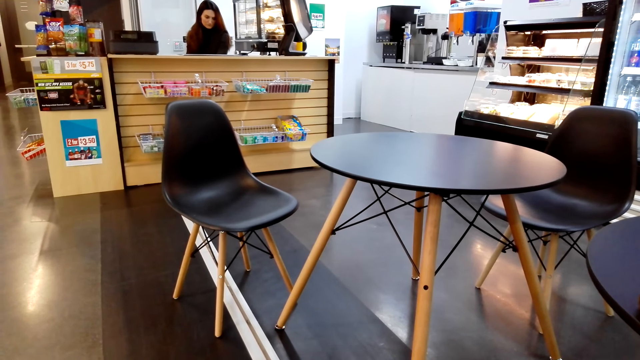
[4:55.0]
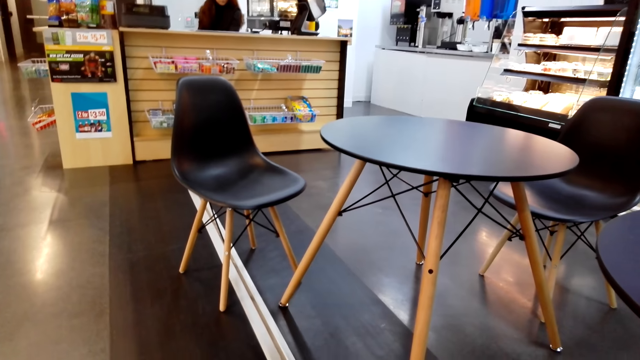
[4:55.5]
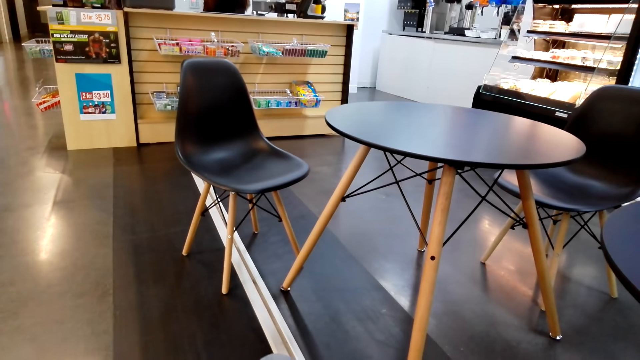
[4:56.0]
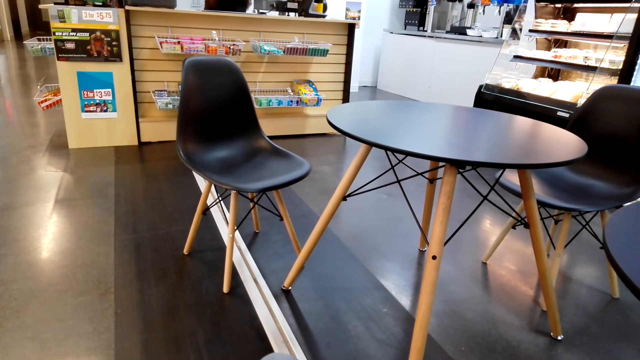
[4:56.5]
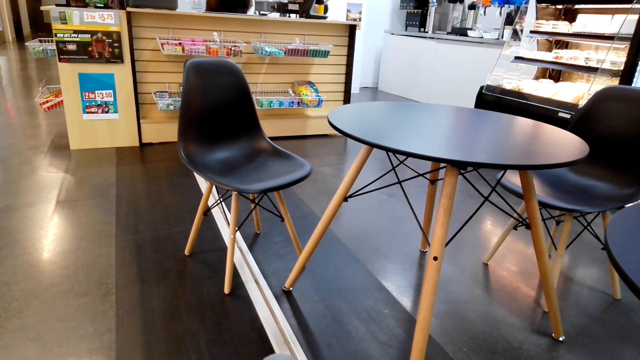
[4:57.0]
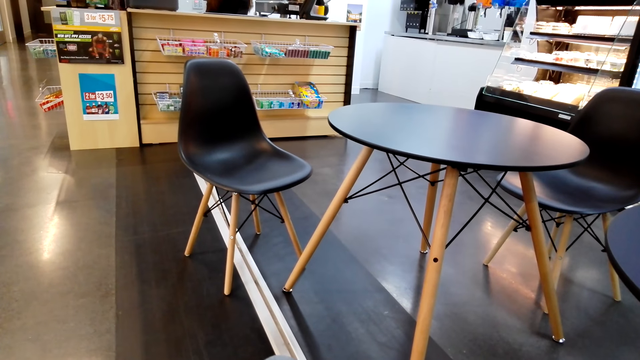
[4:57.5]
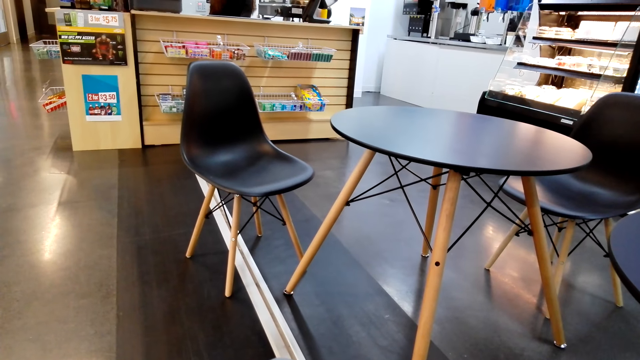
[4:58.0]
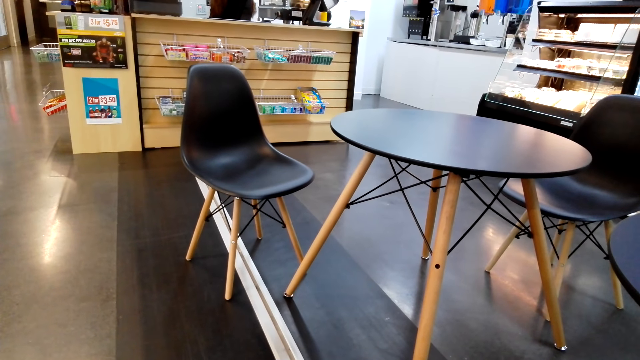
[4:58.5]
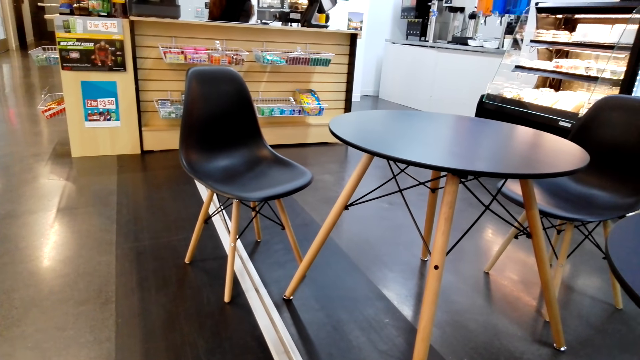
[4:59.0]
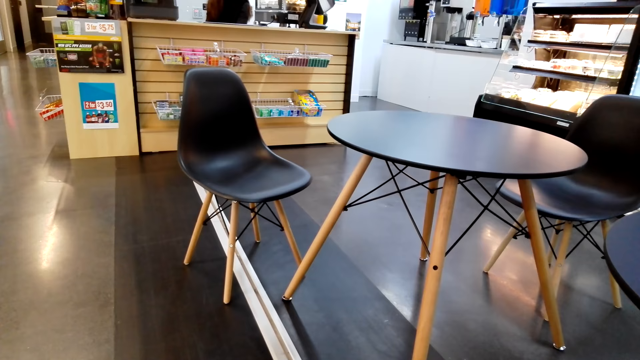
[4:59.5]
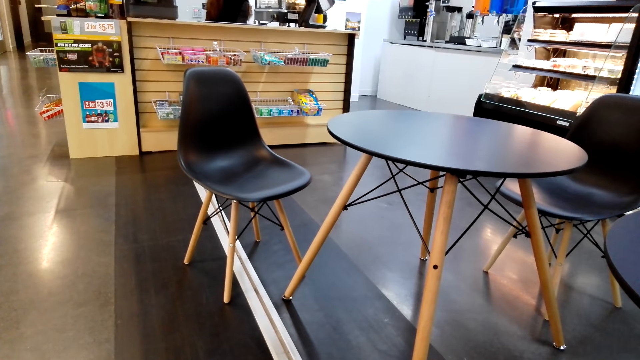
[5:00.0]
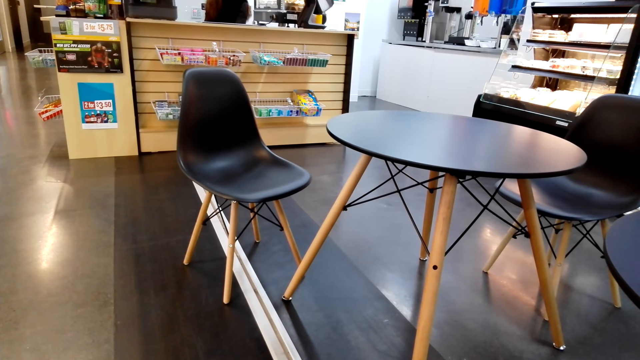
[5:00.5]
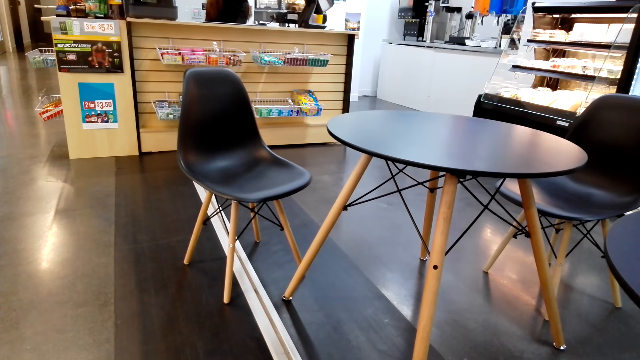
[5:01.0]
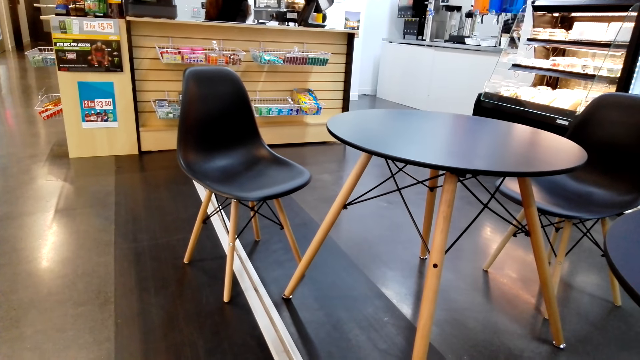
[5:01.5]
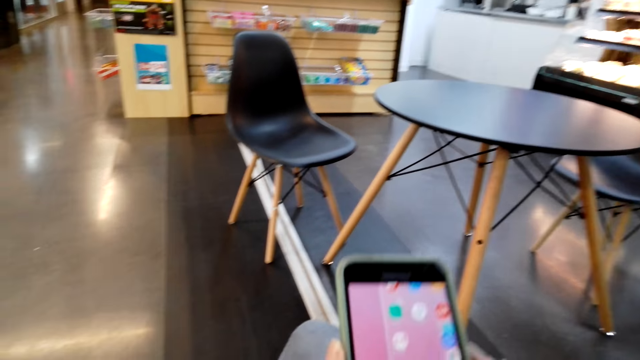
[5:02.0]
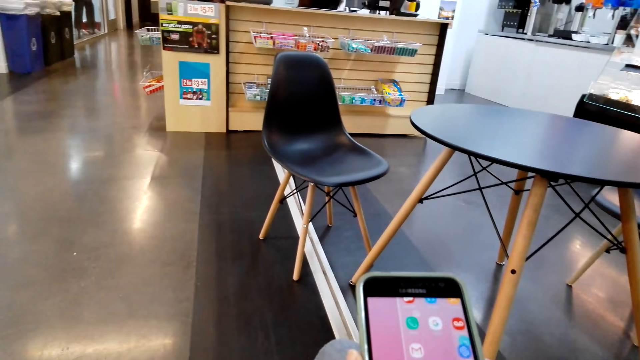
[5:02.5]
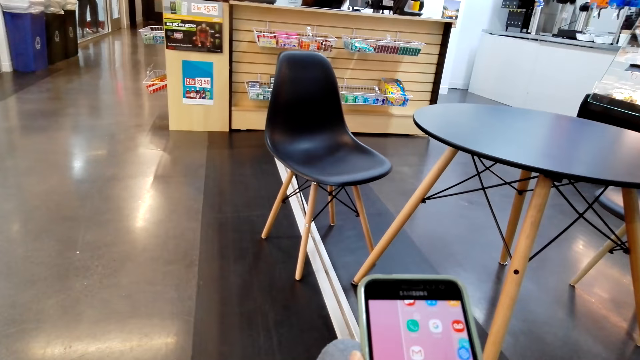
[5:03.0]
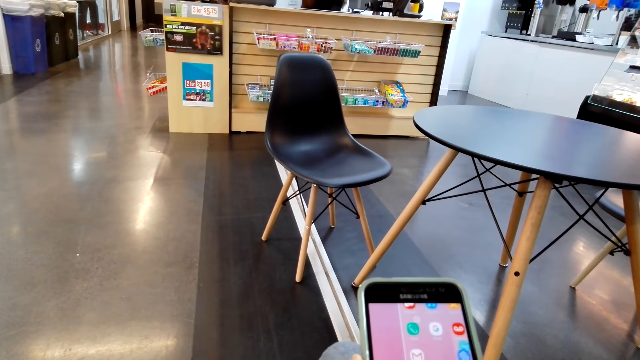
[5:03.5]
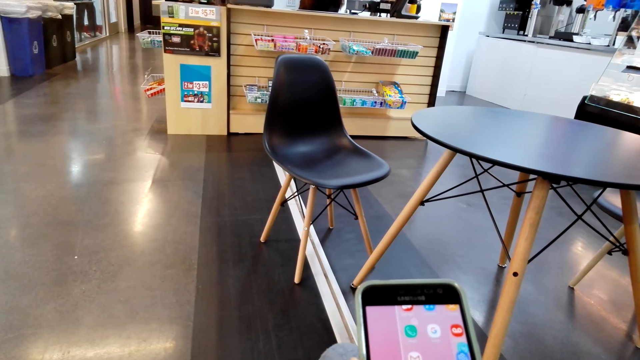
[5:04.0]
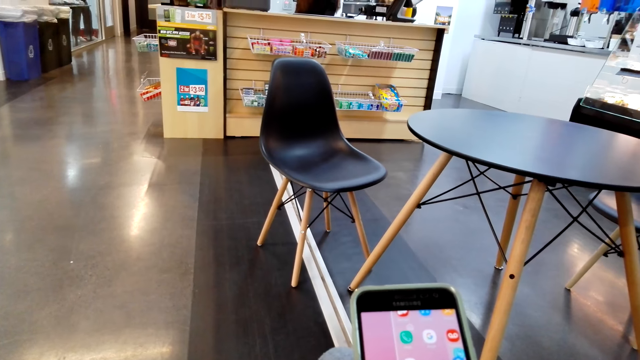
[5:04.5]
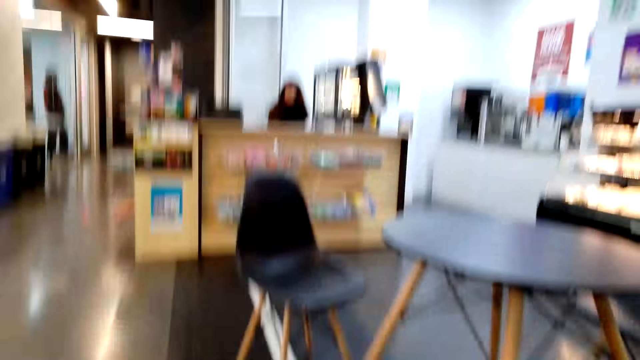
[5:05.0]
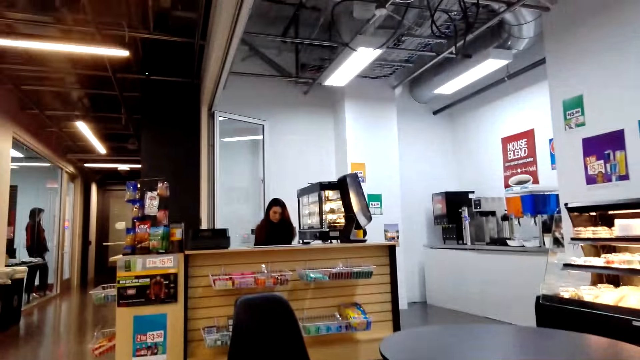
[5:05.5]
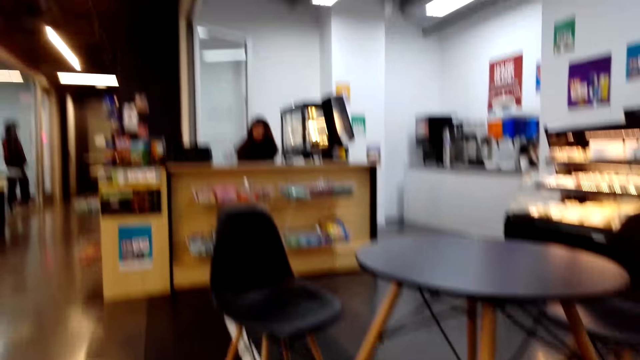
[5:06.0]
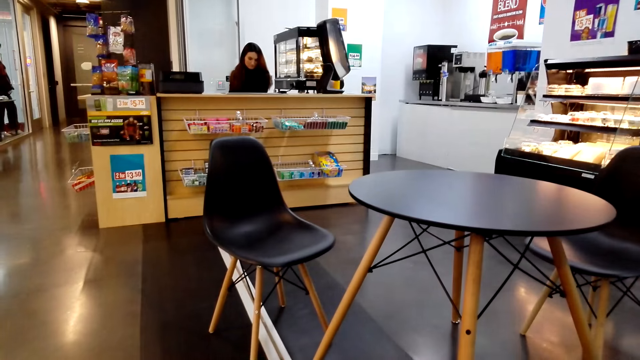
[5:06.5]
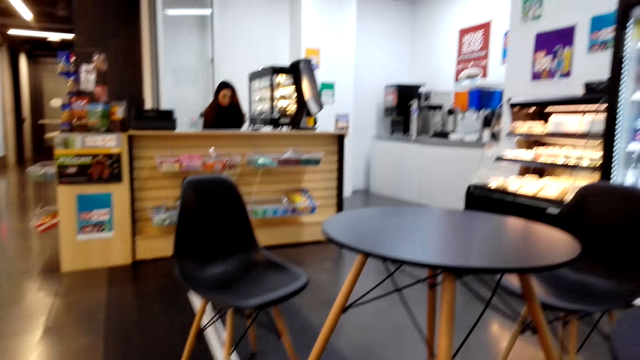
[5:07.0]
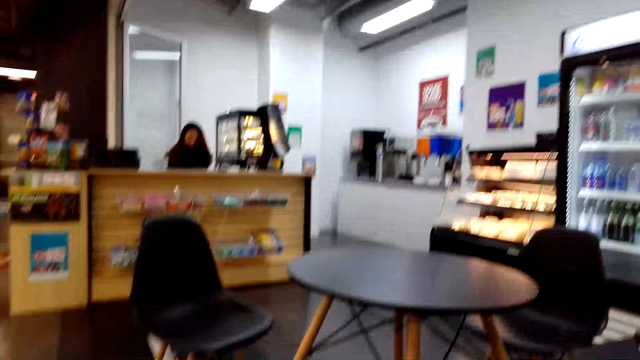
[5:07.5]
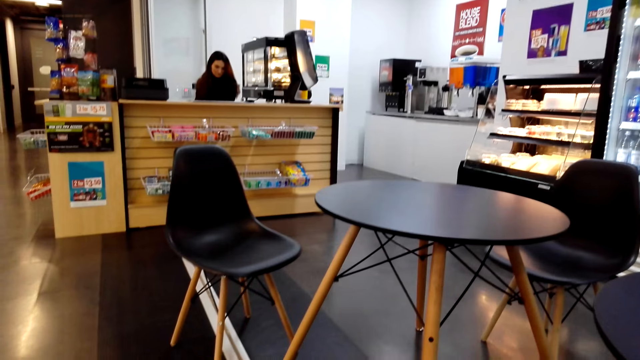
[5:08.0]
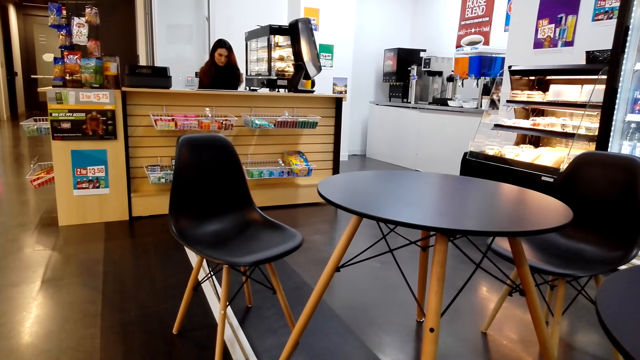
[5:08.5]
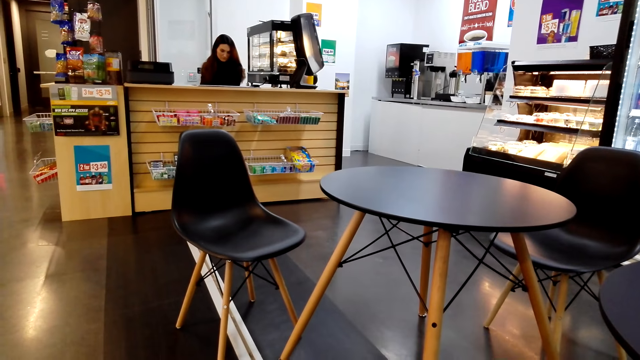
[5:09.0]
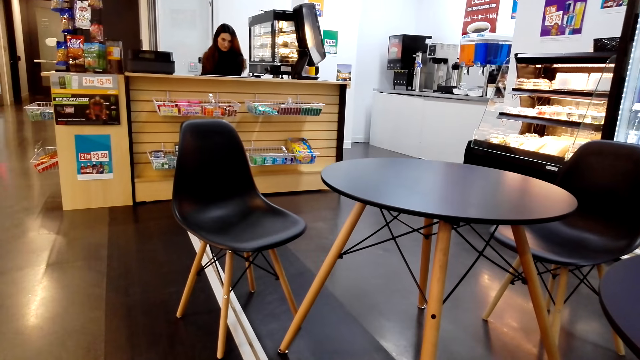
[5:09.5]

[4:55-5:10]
The camera wearer checks their phone. They stare around.

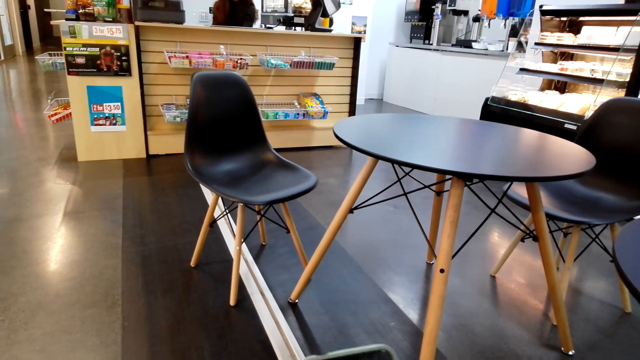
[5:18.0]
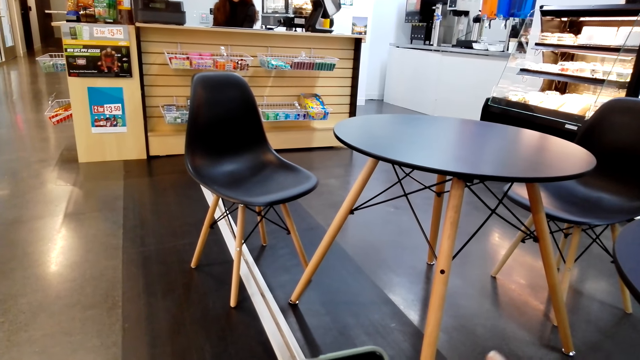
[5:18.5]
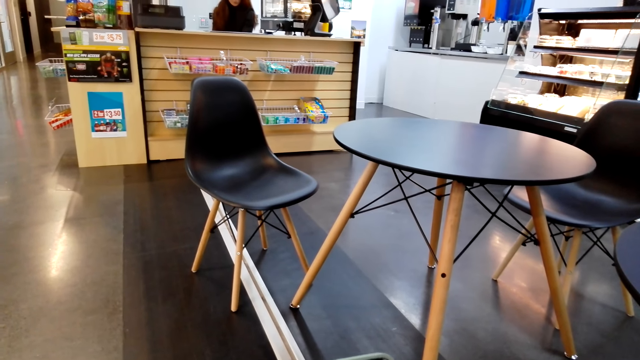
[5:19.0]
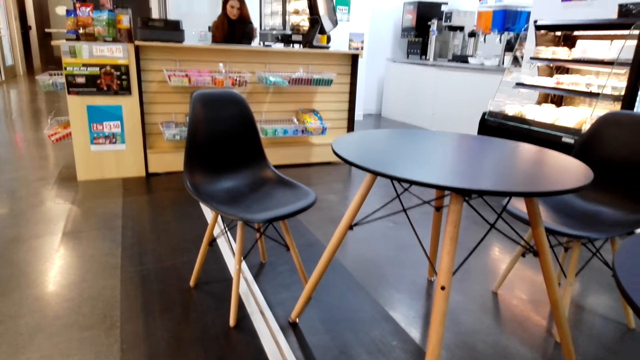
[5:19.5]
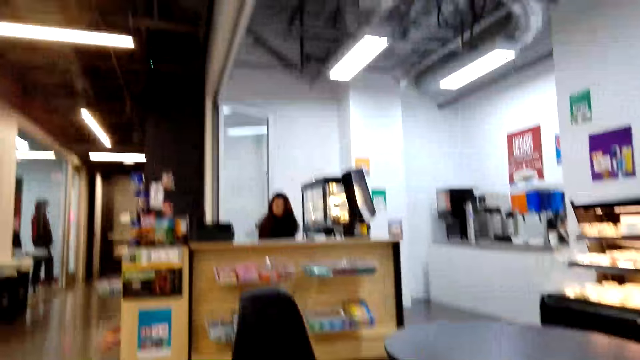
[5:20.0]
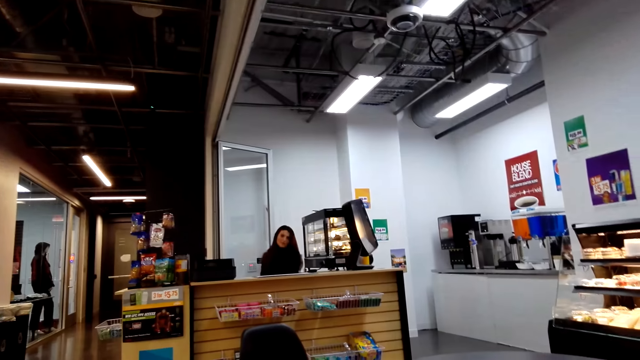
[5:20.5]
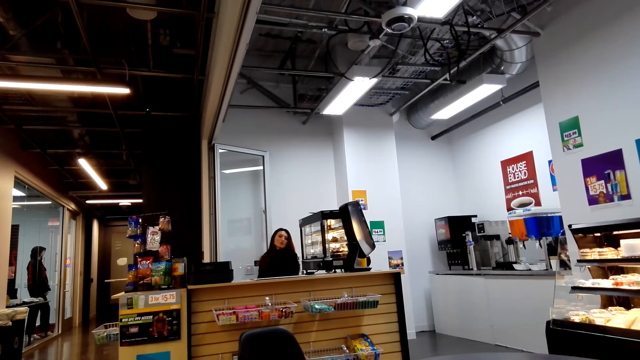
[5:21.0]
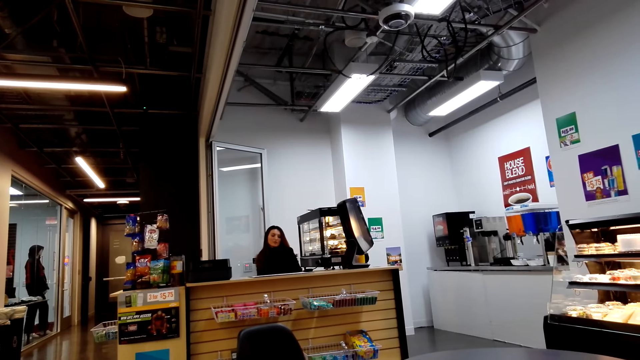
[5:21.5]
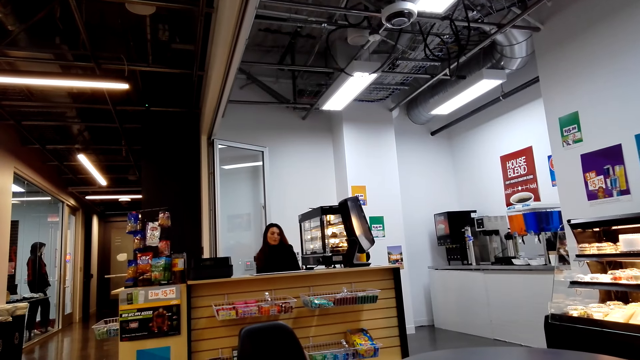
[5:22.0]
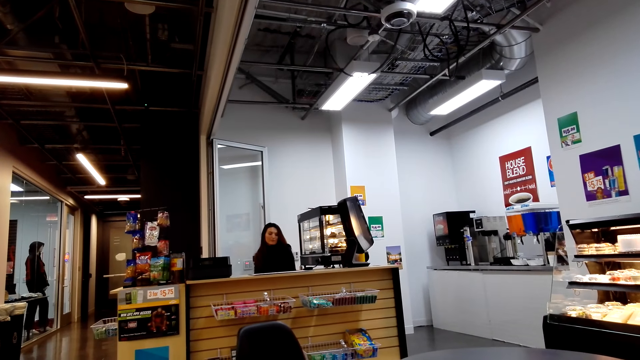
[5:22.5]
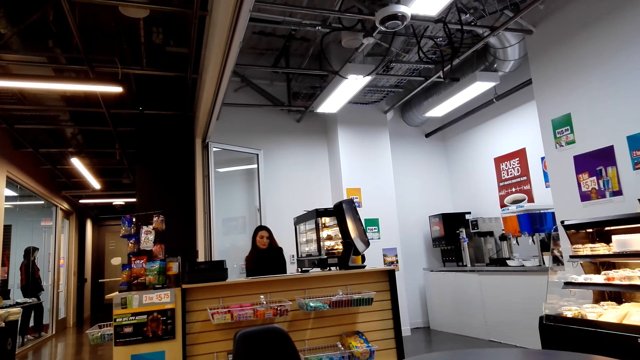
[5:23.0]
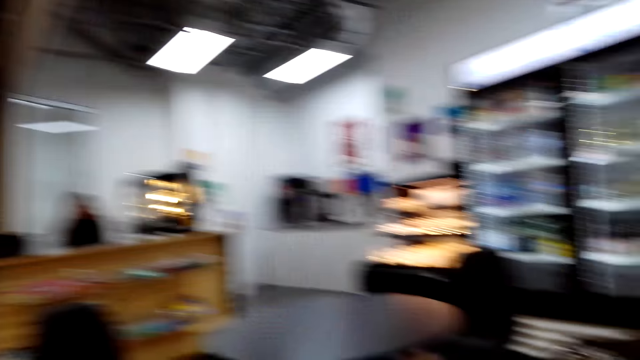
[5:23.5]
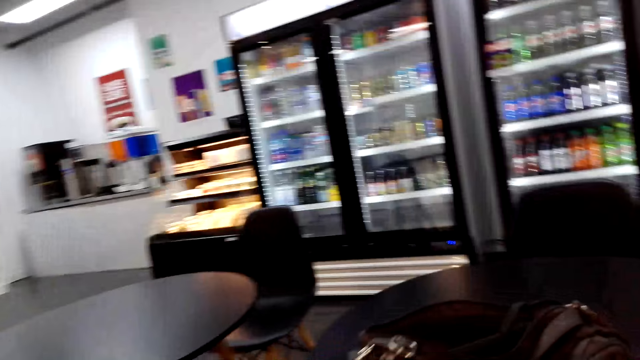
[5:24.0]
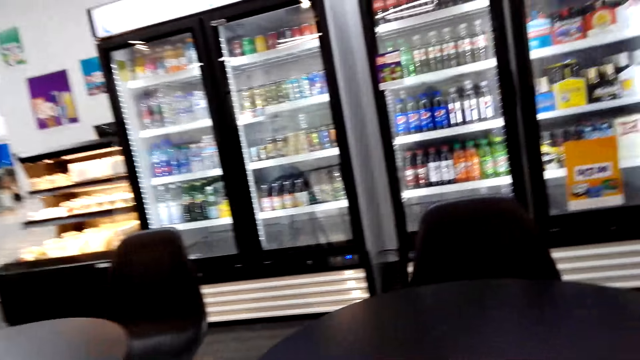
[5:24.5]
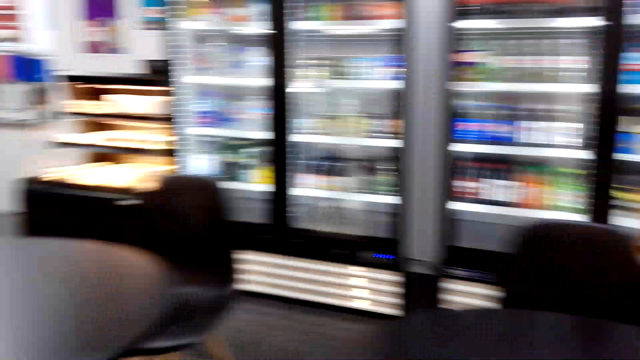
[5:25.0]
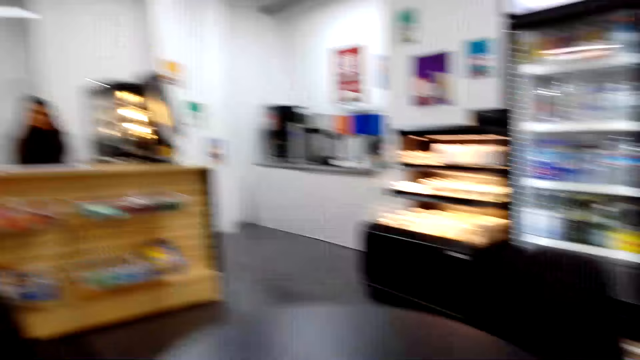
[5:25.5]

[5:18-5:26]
The camera wearer checks his phone. He stares around. He looks around.
